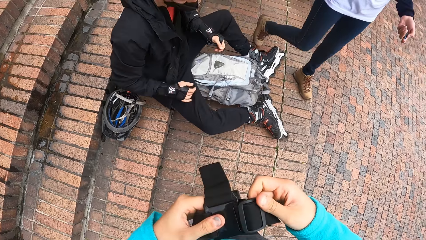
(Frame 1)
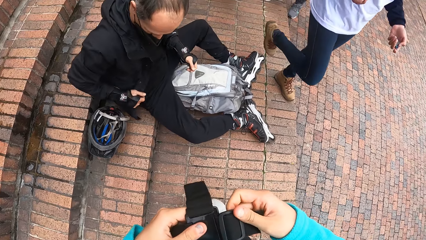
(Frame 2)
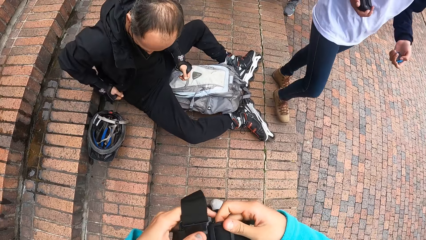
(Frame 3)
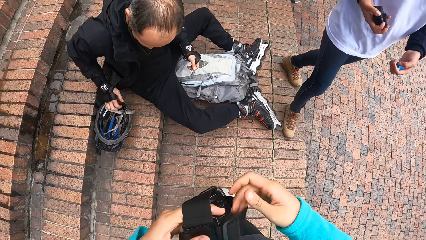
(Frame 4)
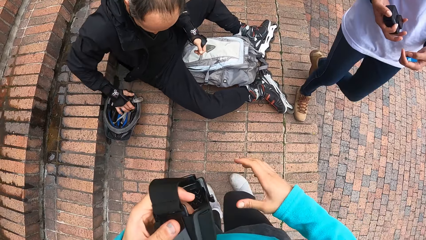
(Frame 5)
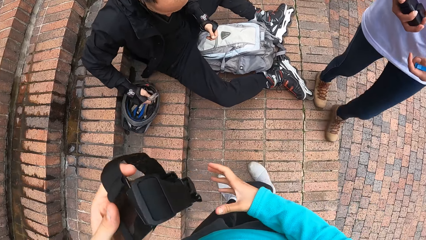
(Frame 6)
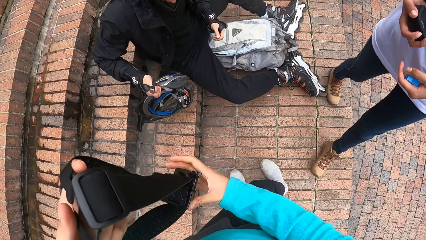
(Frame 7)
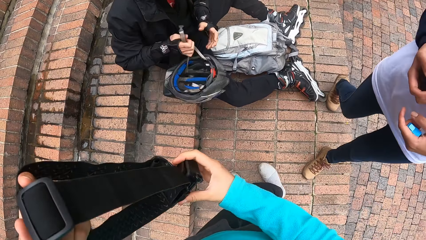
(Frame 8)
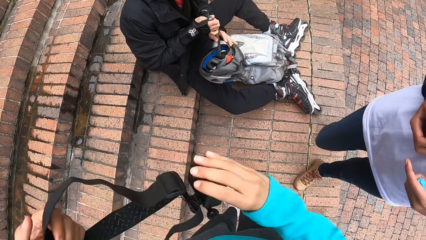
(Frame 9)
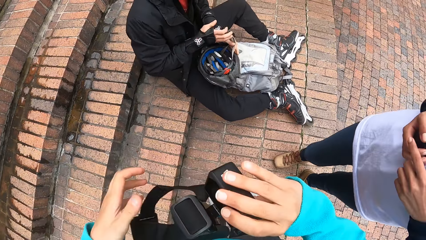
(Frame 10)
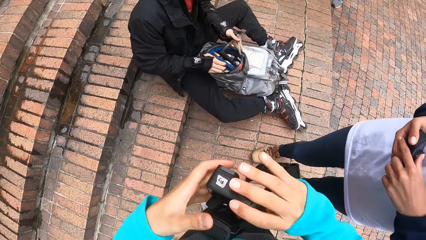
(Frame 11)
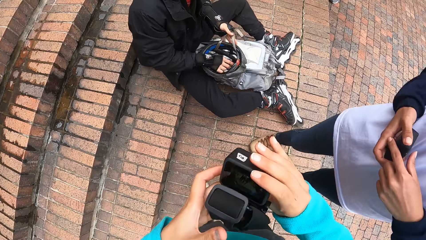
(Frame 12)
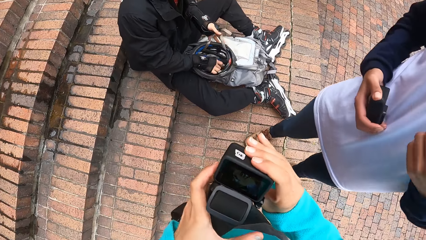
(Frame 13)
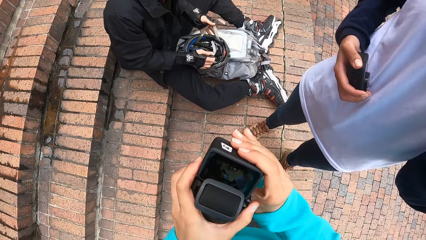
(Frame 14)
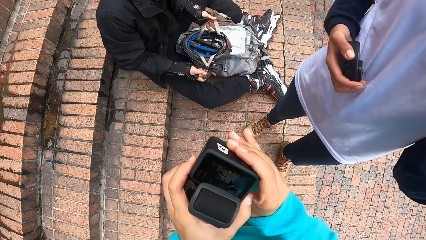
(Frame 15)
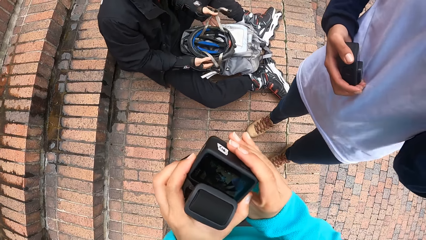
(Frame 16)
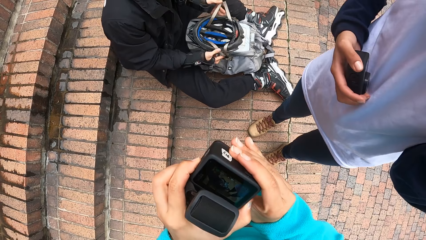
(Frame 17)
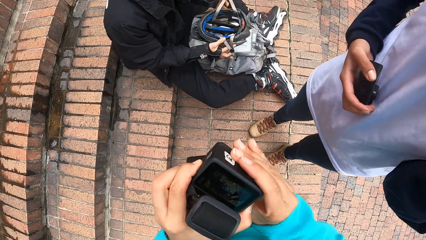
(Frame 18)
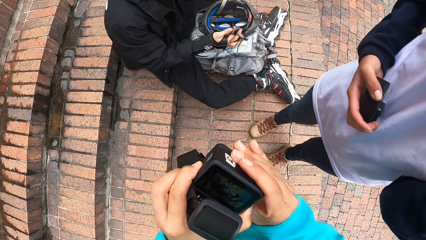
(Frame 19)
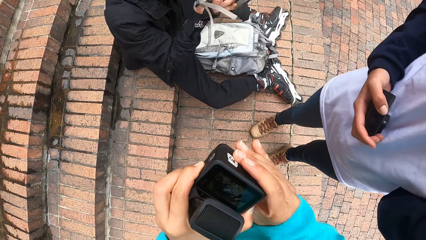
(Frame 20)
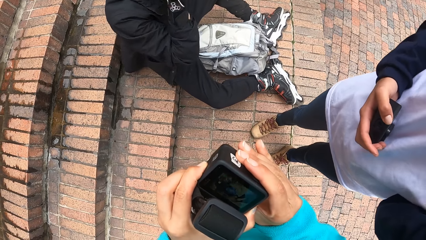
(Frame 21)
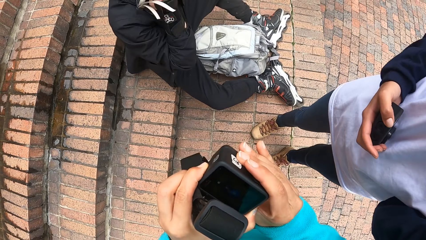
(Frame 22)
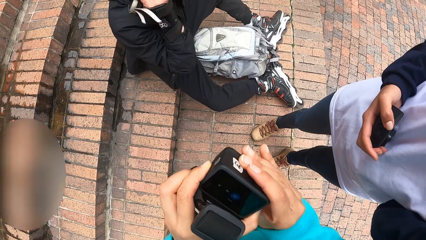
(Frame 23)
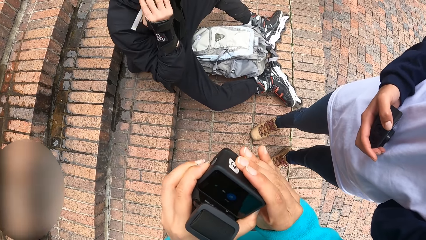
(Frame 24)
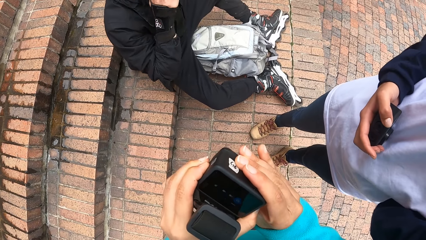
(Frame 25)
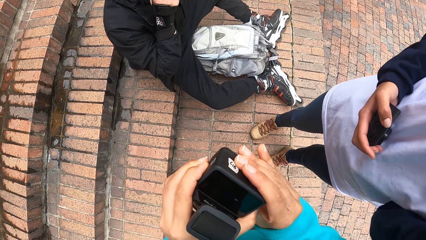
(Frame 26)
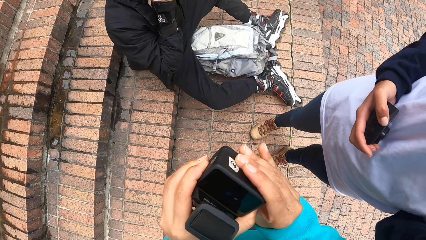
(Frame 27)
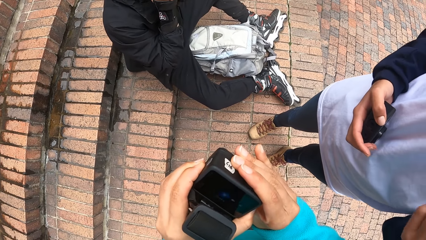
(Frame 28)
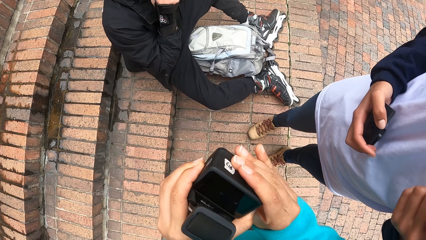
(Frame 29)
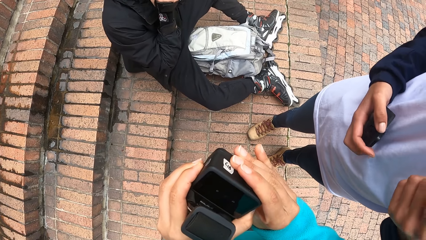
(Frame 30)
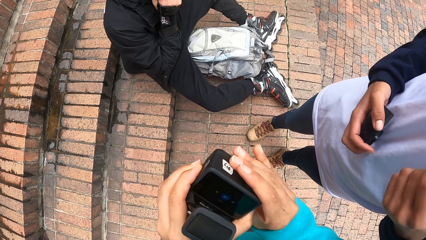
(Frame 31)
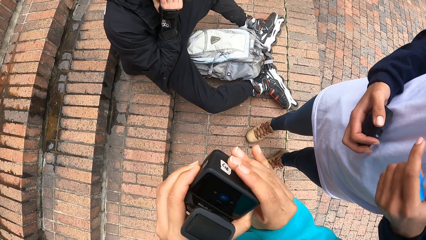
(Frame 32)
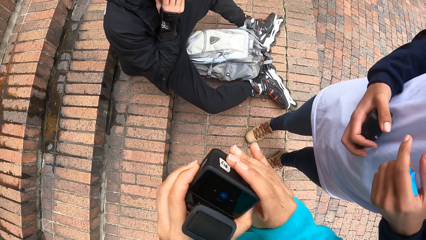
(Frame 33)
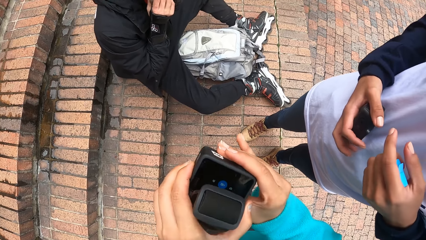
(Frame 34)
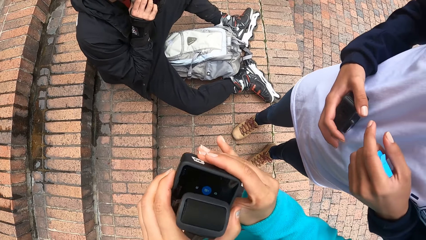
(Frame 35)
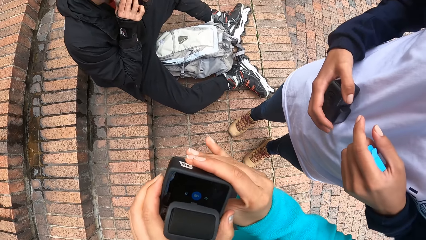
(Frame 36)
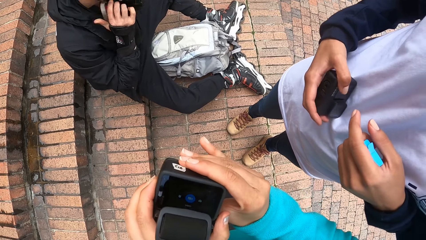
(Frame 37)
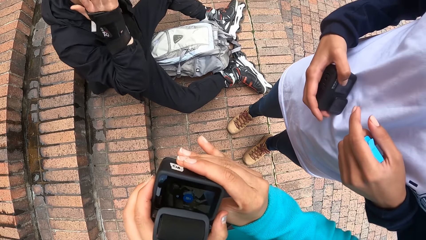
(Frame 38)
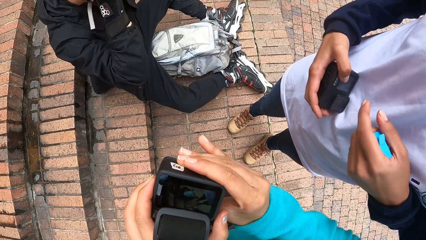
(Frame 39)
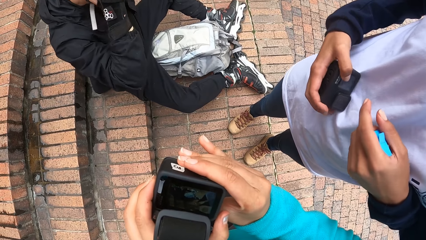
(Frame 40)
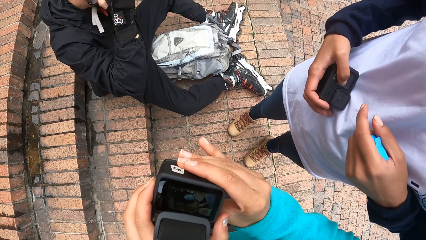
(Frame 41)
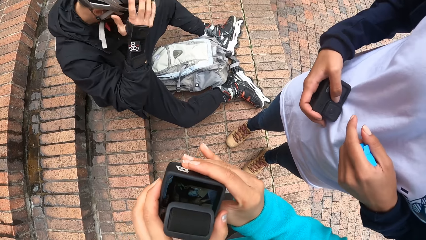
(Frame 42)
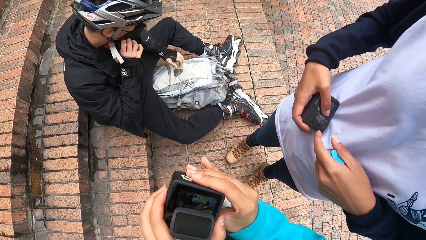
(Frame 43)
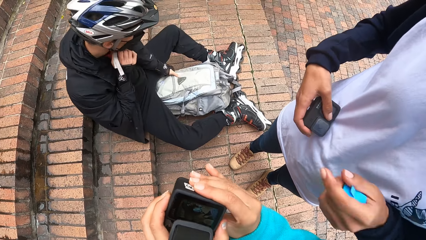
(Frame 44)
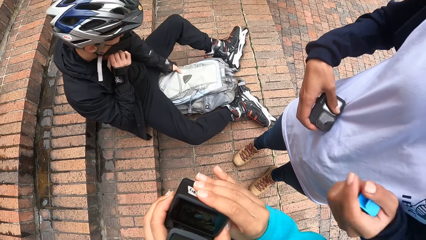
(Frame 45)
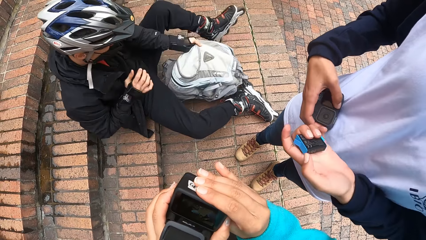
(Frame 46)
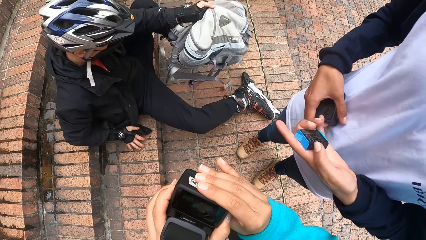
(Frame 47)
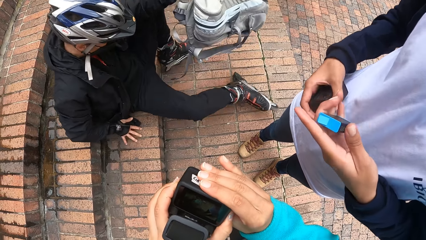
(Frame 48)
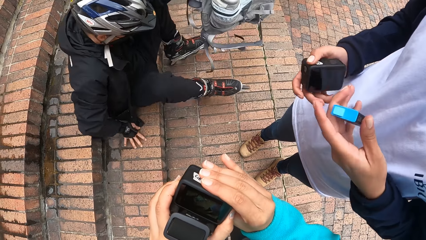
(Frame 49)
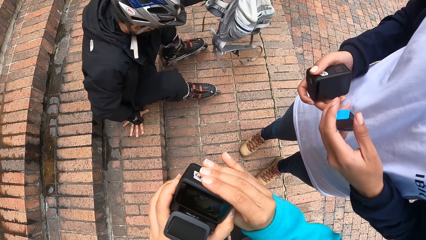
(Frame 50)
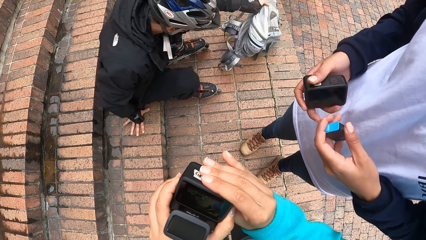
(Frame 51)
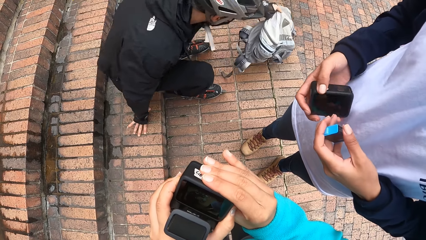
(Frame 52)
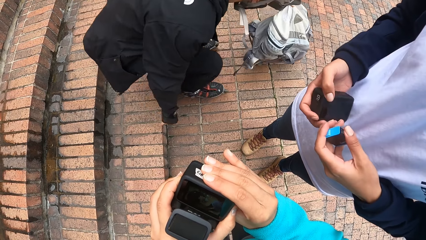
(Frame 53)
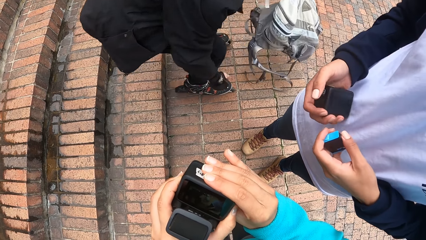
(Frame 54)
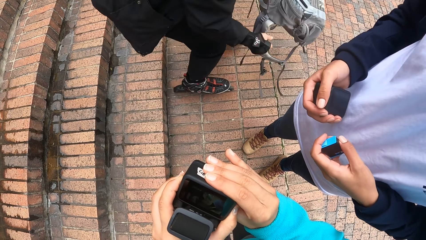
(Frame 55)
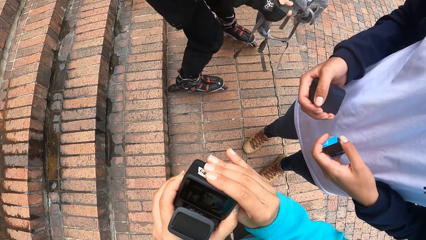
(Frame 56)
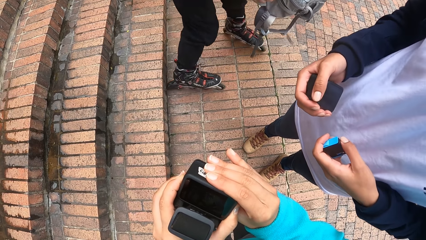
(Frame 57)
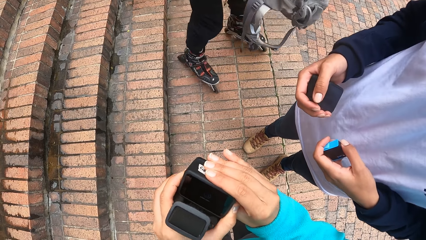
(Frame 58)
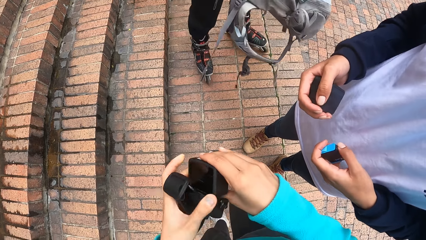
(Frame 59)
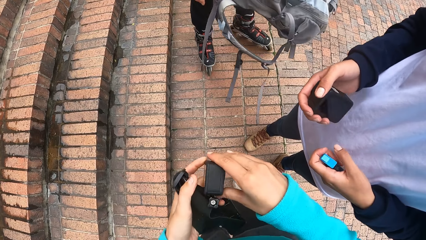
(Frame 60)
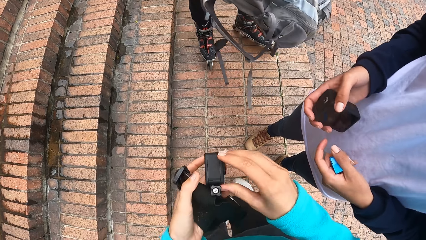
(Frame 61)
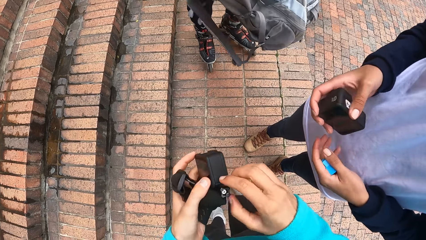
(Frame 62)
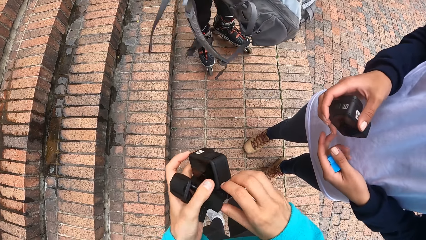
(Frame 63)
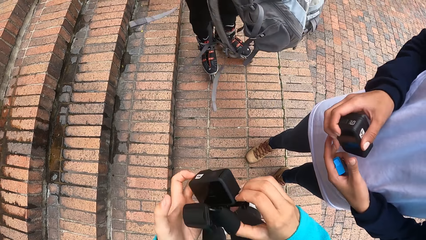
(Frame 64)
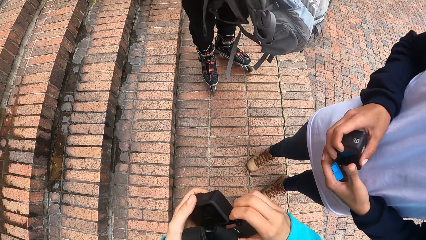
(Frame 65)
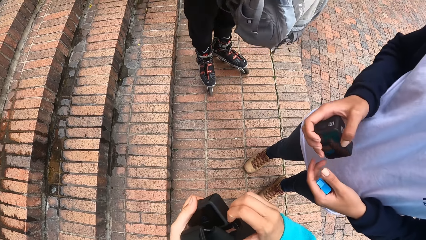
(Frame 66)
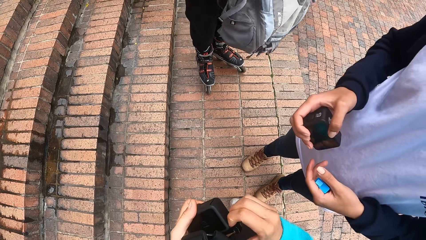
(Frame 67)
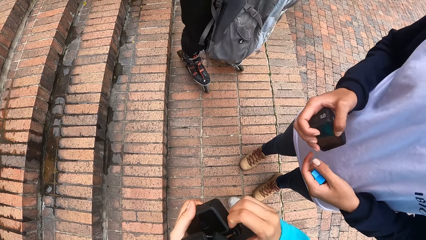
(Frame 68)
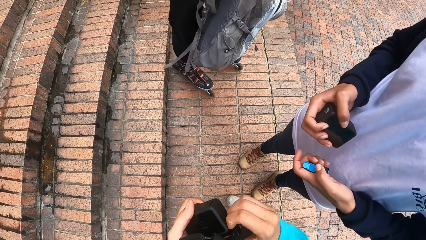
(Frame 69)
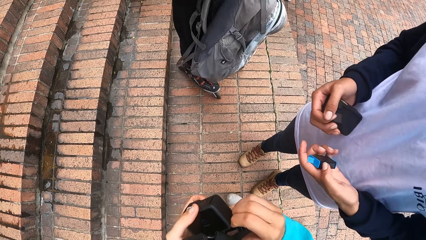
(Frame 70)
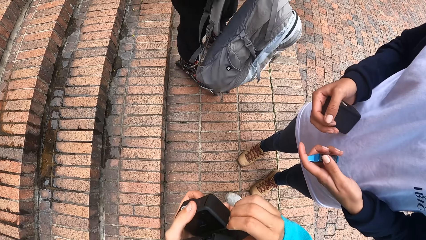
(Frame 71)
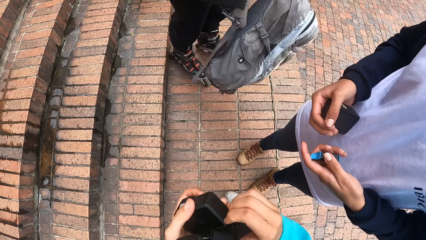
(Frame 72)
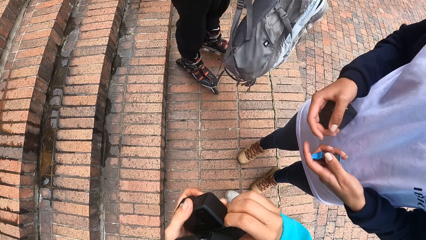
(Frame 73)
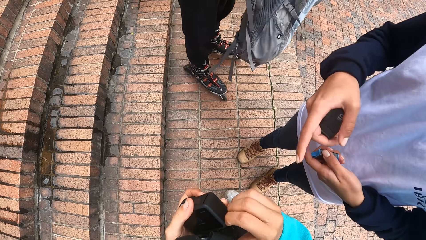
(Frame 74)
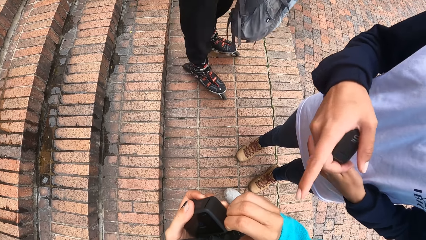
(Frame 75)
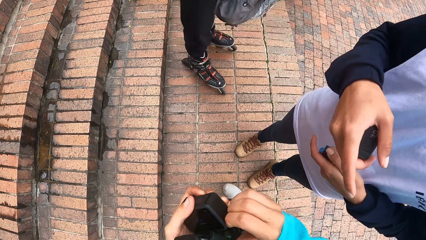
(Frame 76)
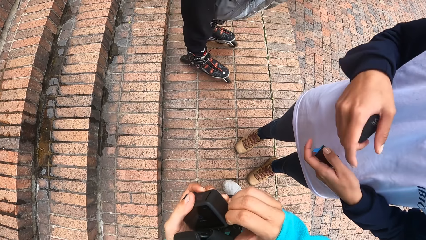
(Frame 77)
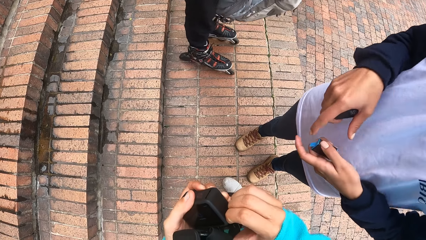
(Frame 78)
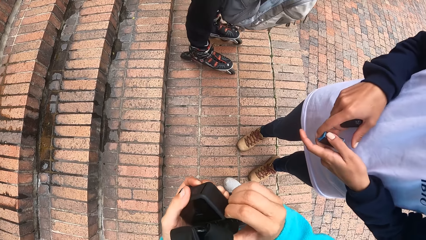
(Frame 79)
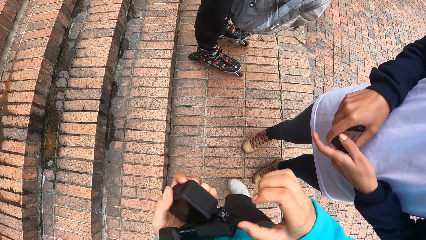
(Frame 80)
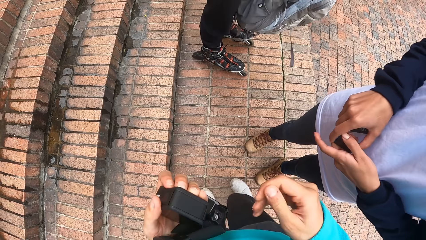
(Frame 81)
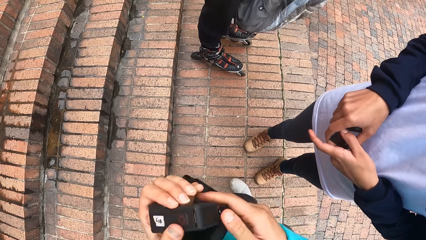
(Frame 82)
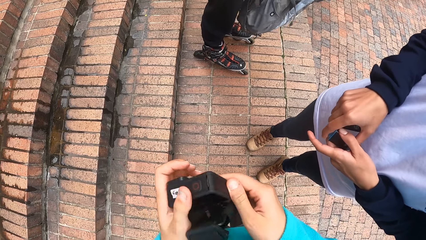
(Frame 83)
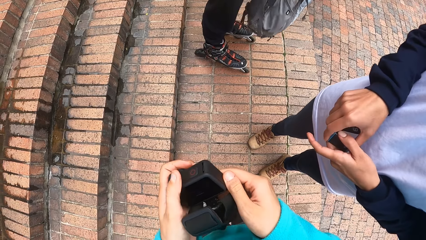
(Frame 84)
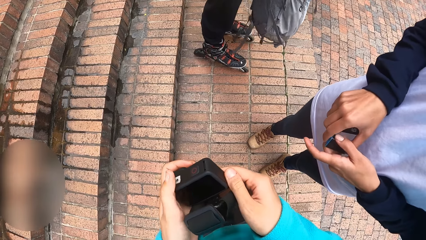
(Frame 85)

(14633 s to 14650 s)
A woman moves towards the camera wearer. A man picks up a helmet on the floor with his right hand and holds the helmet in his right hand with both hands. The camera wearer holds the camera in her hands with both hands. She presses the camera in her hands with her left hand. The man places the helmet on his head with both hands. The camera wearer takes the camera with the camera belt. The man takes the backpack from the floor with his left hand and rises from the floor. The camera wearer touches the camera belt.
